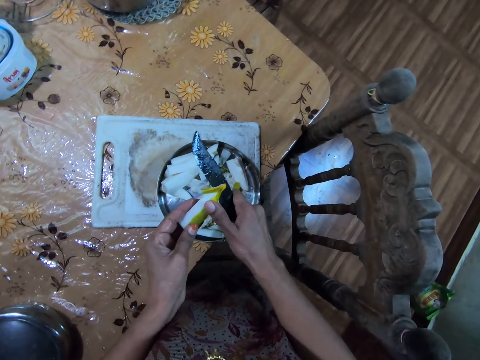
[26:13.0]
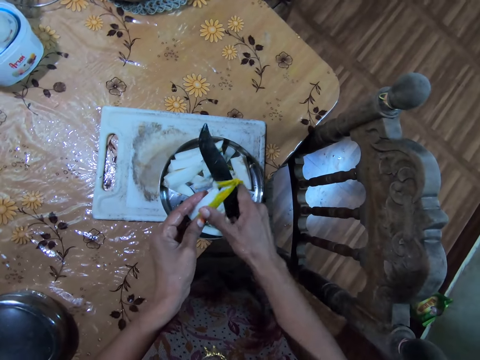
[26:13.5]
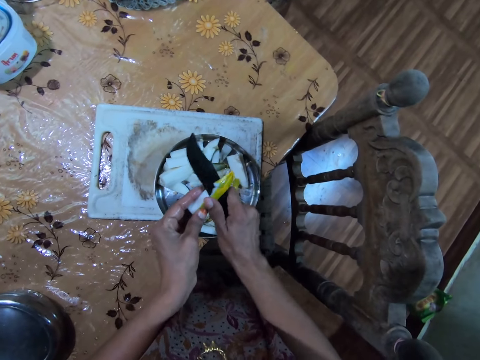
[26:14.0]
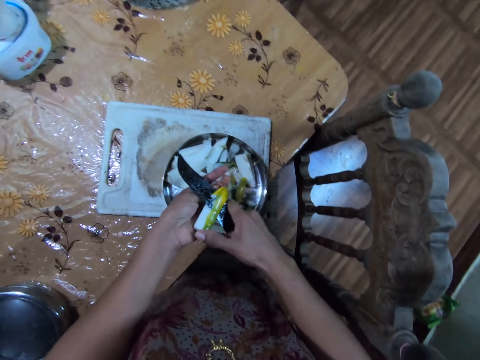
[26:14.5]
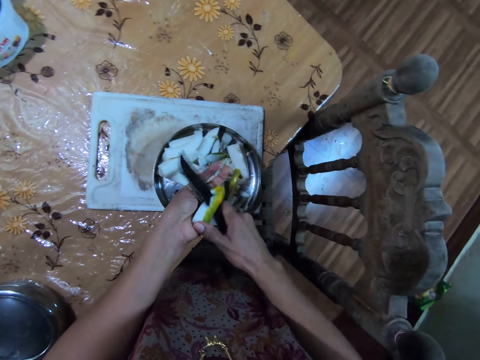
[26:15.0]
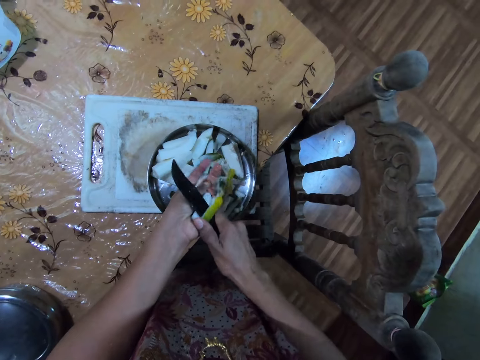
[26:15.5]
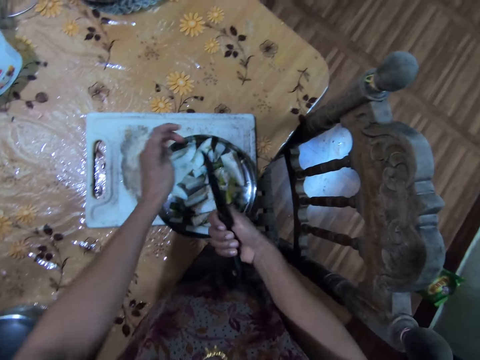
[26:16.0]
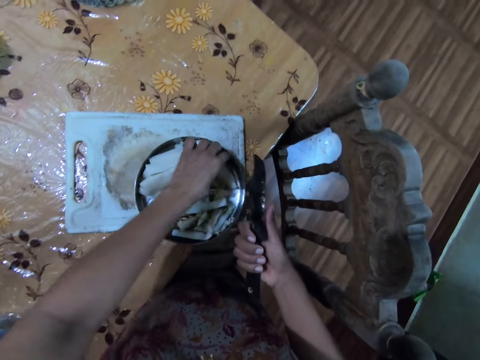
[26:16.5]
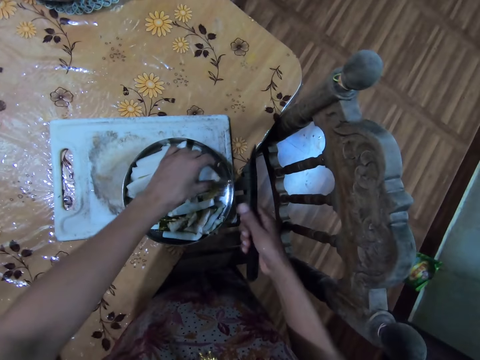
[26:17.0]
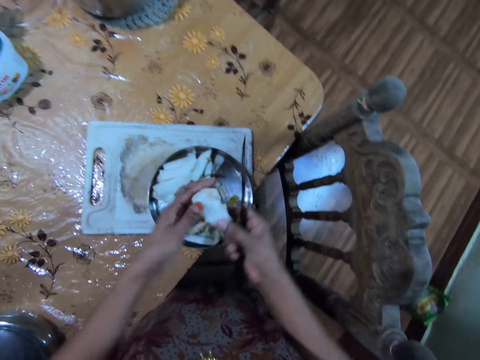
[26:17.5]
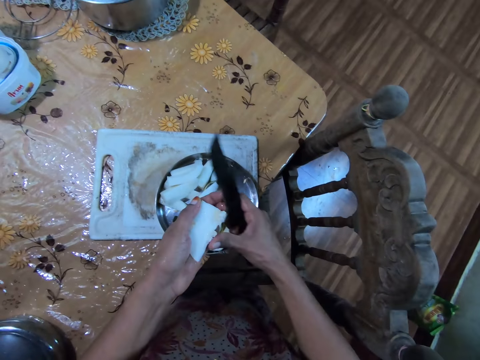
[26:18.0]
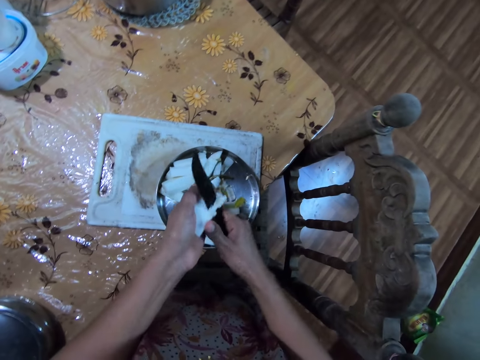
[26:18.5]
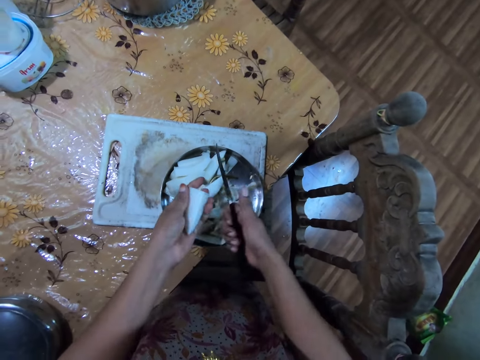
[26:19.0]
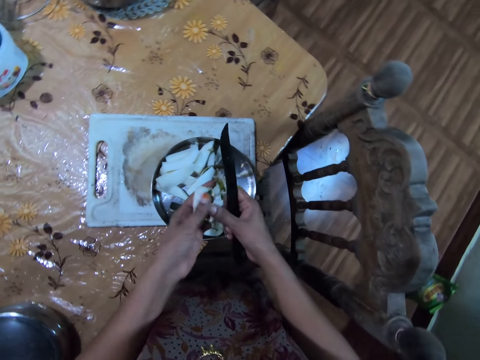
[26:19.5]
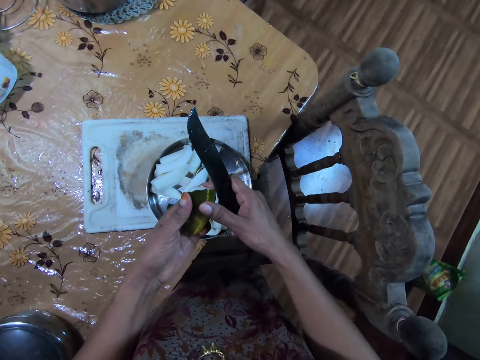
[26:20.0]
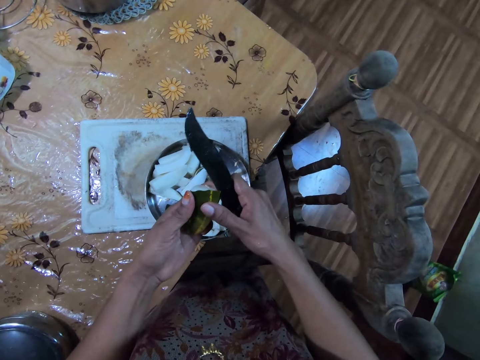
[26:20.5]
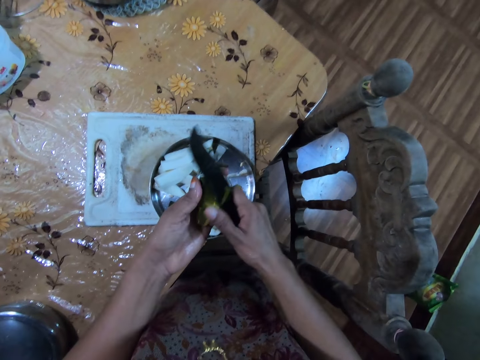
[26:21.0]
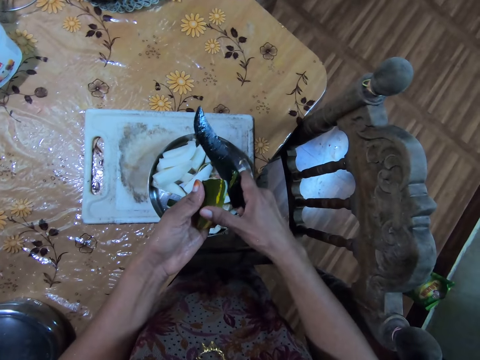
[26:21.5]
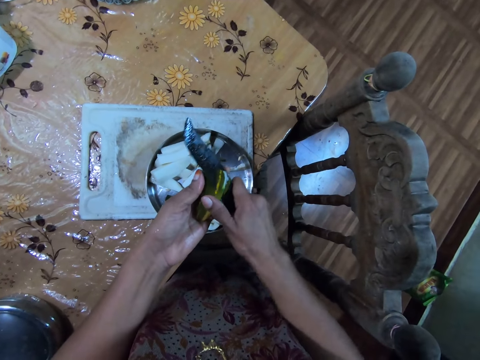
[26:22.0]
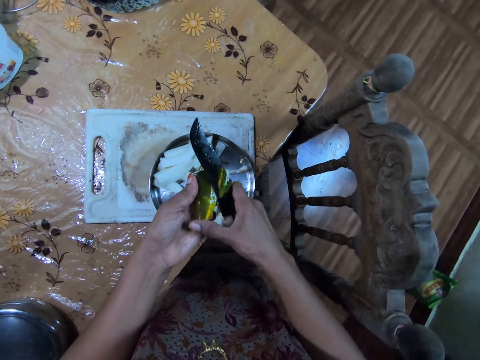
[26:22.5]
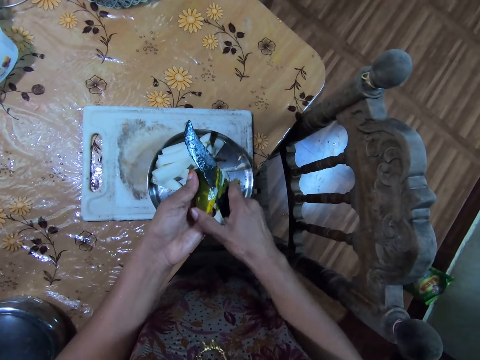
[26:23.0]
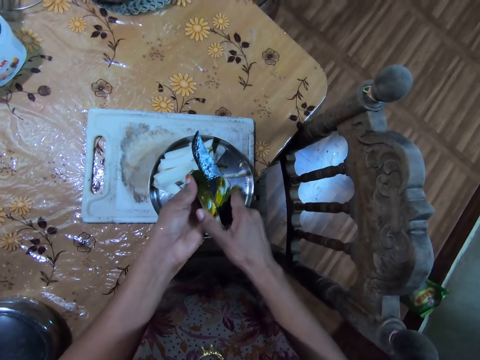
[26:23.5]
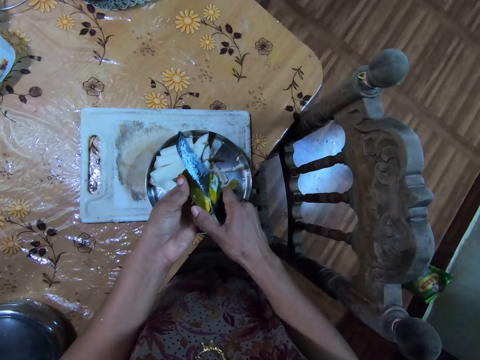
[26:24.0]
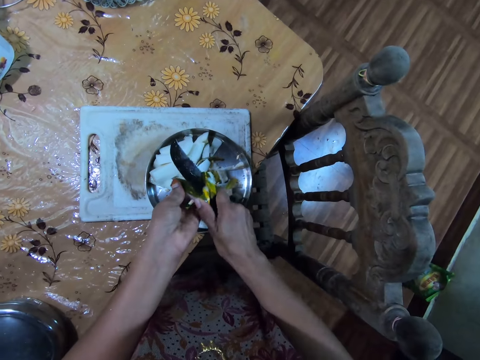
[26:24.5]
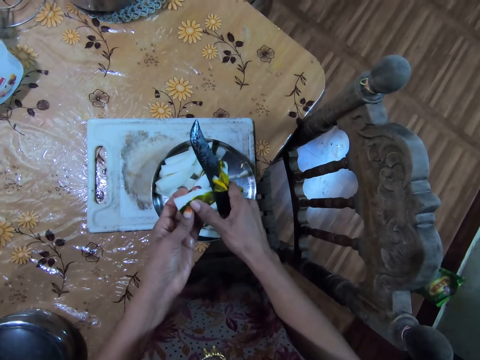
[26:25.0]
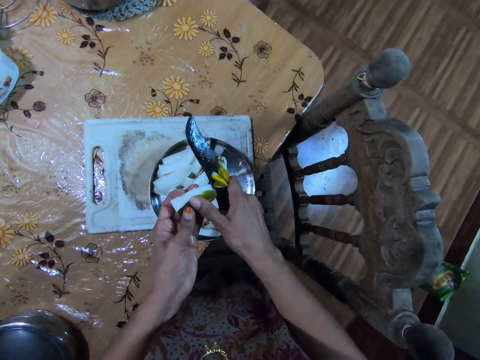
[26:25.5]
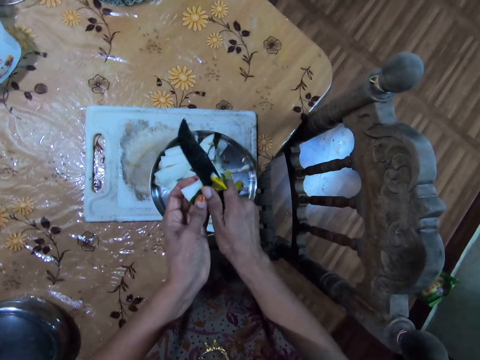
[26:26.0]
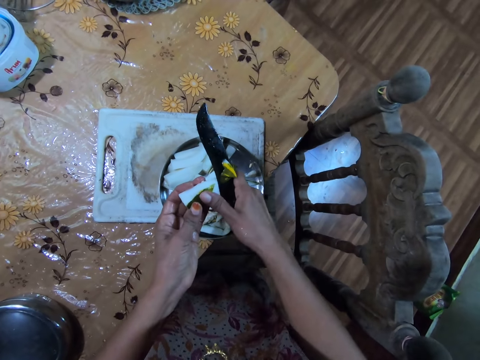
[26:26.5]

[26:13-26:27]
The camera wearer moves a cucumber skin on the knife in her right hand into the bowl on the chopping board on the dining table with her right hand. She drops the cucumber in her left hand into the bowl on the chopping board on the dining table. She takes the cucumber from the bowl on the chopping board on the dining table with her left hand. She adjusts the cucumber in her left hand with her right hand. She cuts the cucumber in her left hand with the knife in her right hand. She moves a cut cucumber on the knife in her right hand into the bowl on the chopping board on the dining table with her right thumb. She skins the cucumber in her left hand with the knife in her right hand.

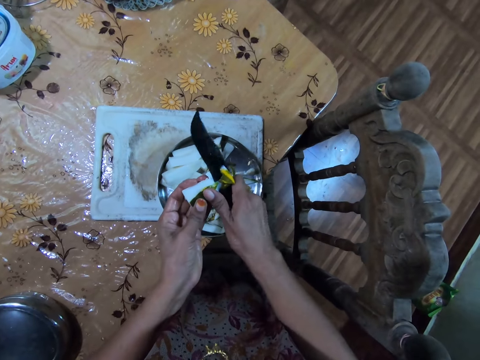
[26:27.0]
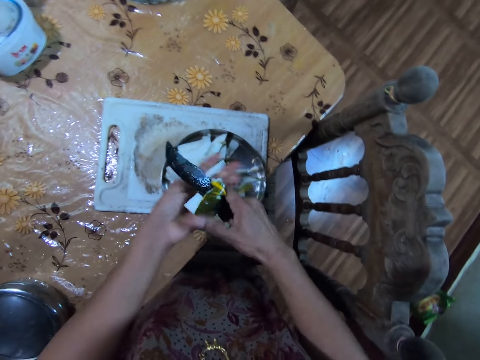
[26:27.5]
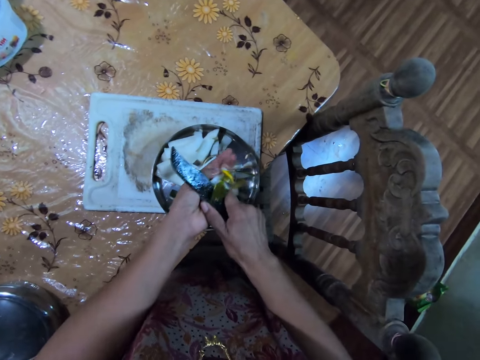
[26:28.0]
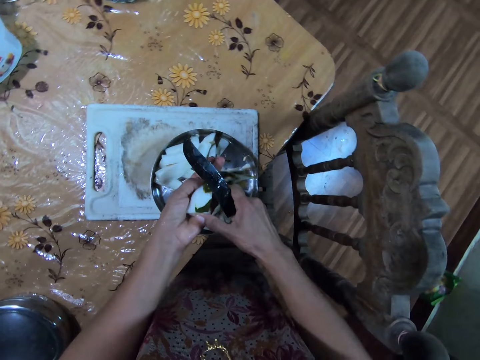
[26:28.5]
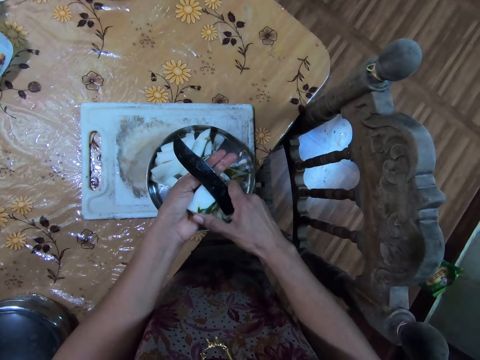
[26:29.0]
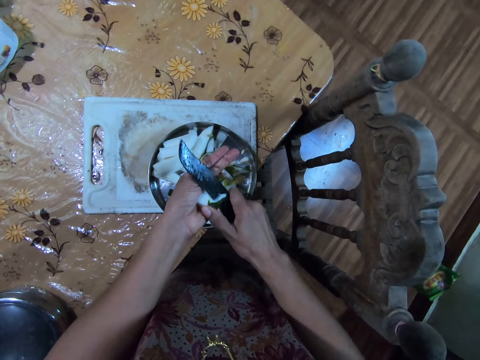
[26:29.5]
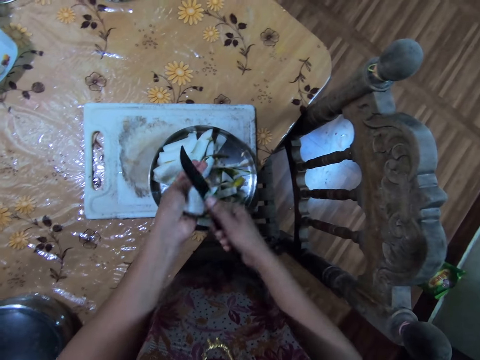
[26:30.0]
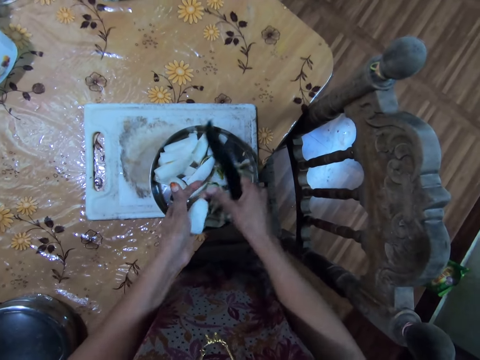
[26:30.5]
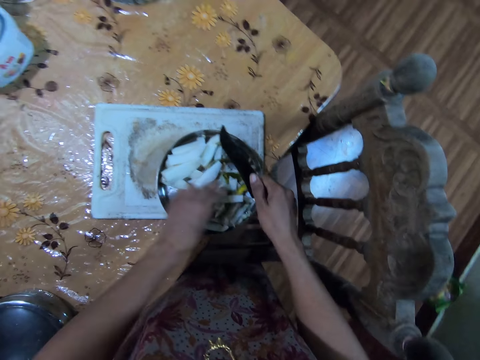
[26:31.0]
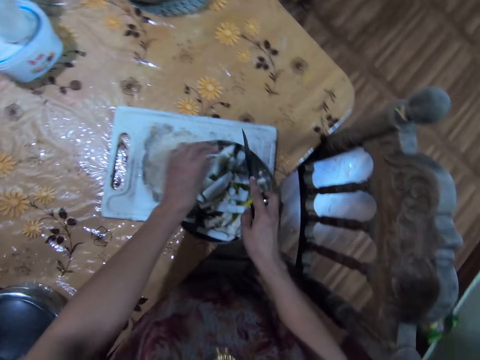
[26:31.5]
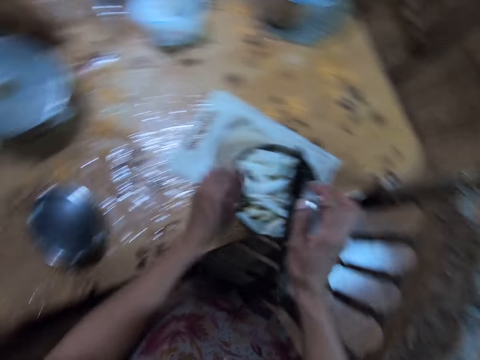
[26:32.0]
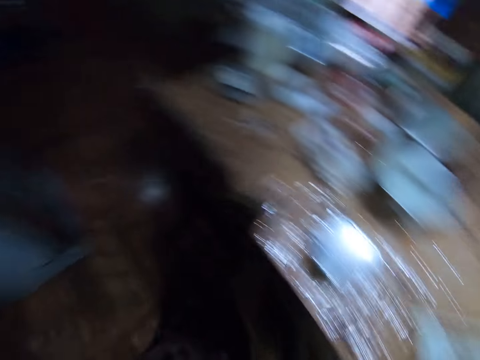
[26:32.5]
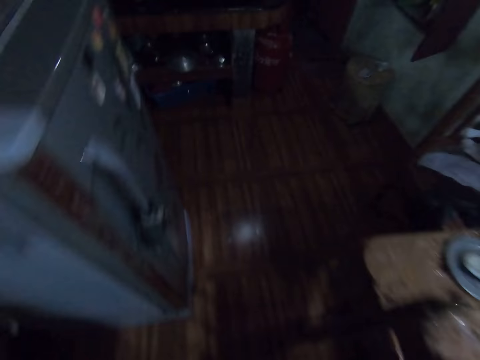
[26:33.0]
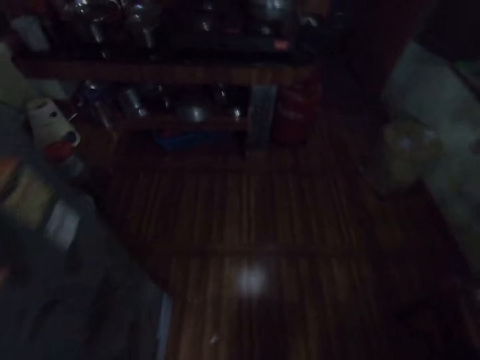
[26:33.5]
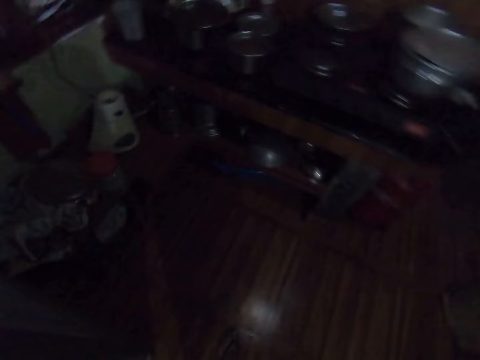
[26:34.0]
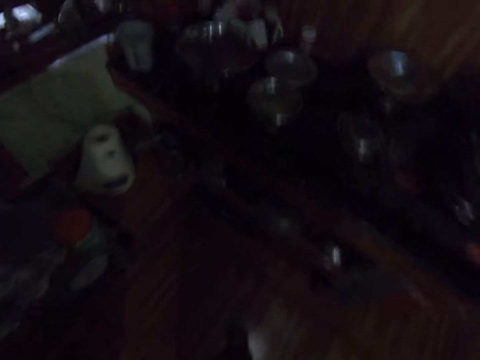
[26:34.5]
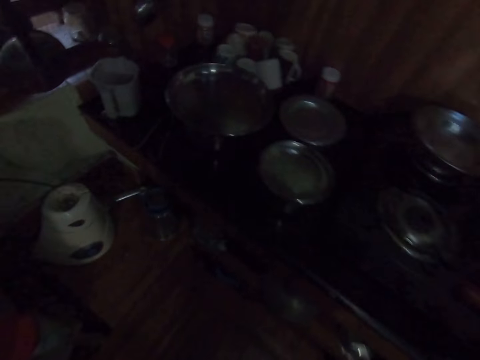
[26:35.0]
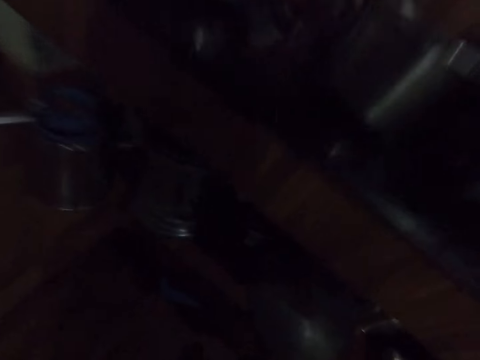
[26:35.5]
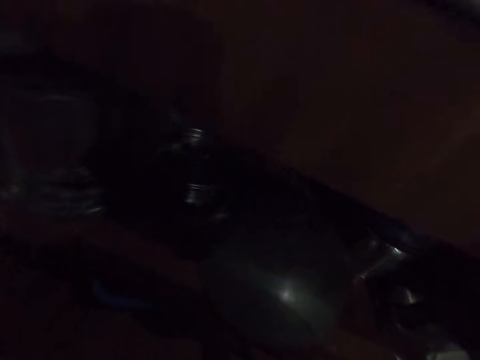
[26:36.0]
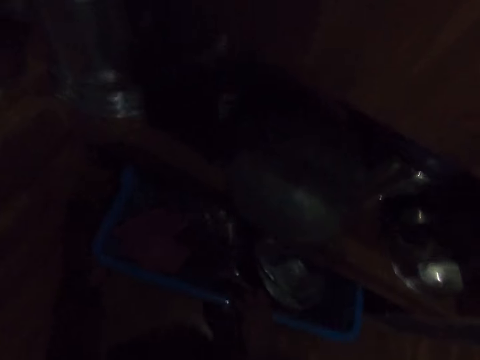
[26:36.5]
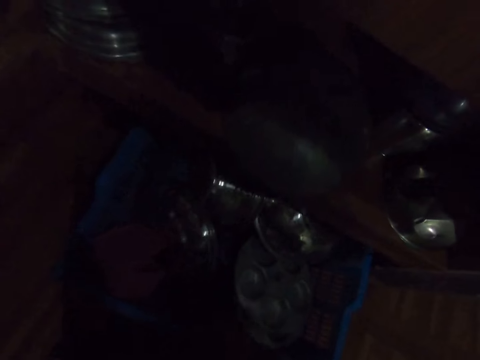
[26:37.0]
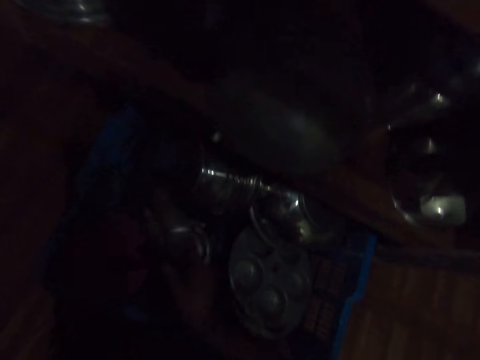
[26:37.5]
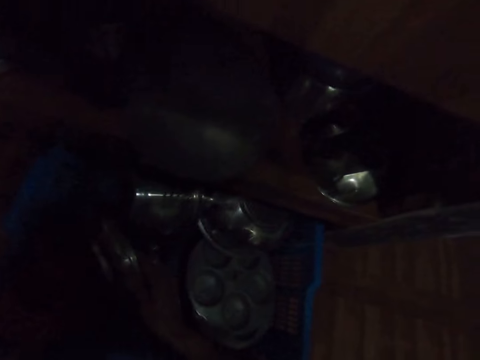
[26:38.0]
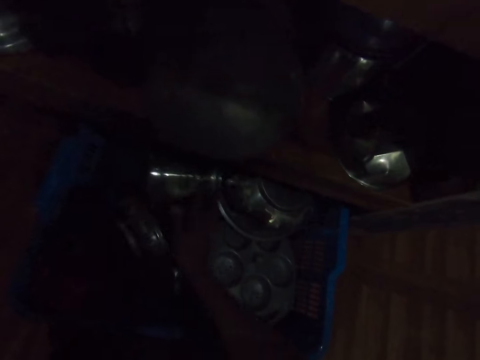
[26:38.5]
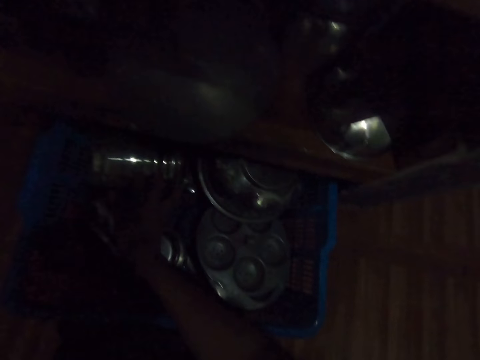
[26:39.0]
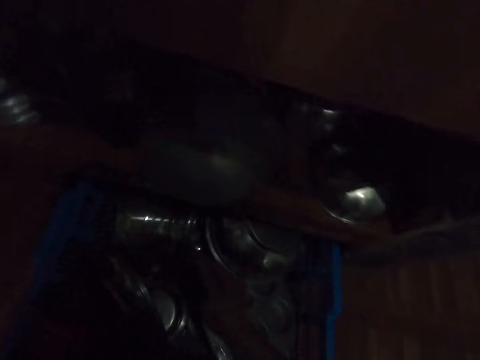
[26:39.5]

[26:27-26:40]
The camera wearer moves a cucumber skin on the knife in her right hand into the bowl on the chopping board on the dining table with her right thumb. She removes the cucumber skin on the cucumber in her left hand with her right thumb. She drops the cucumber in her left hand into the bowl on the chopping board on the dining table. She drops the knife in her right hand on the bowl on the chopping board on the dining table. She walks in the house towards the kitchen. She drags a basket in a kitchen shelf with her right hand. She moves a plate in the basket in the kitchen shelf with her right hand. She moves a bowl in the basket in the kitchen shelf with her right hand. She touches something.
